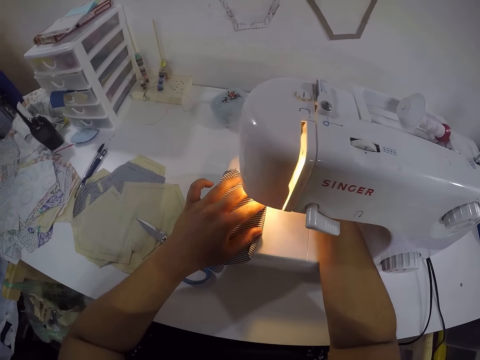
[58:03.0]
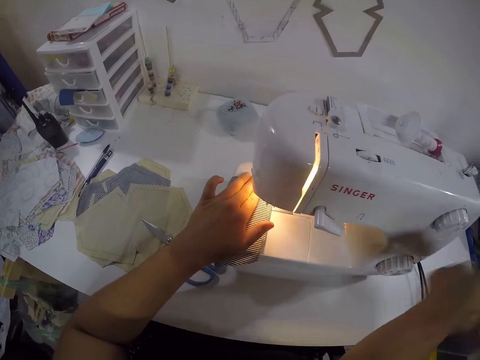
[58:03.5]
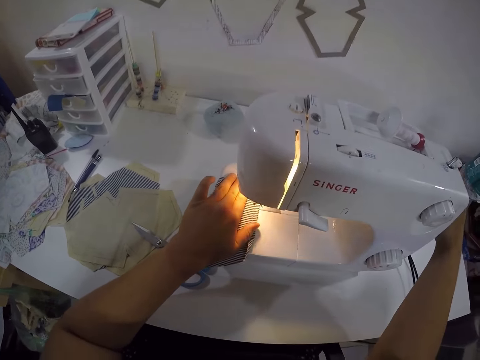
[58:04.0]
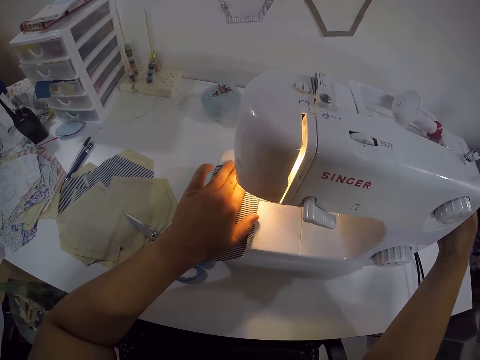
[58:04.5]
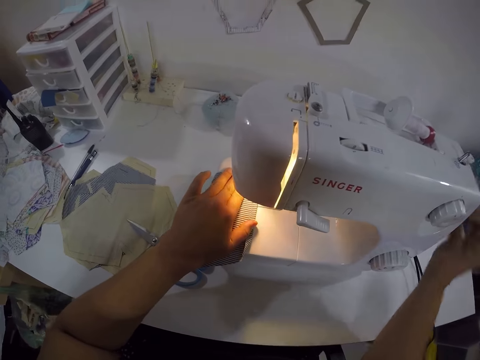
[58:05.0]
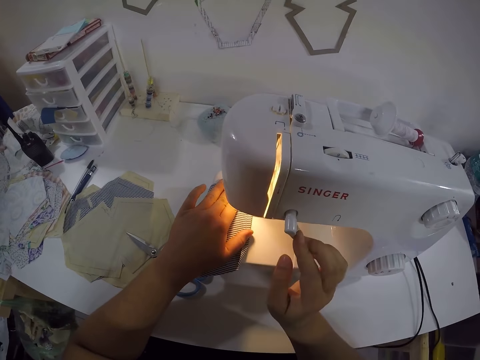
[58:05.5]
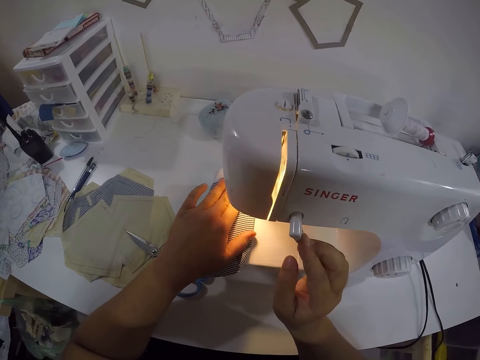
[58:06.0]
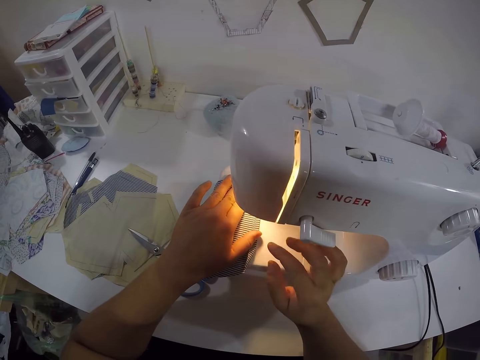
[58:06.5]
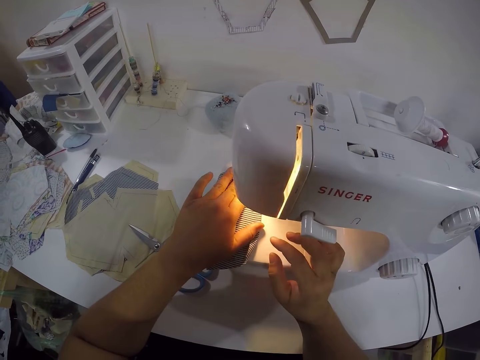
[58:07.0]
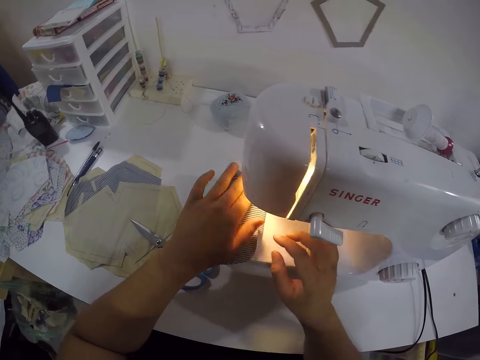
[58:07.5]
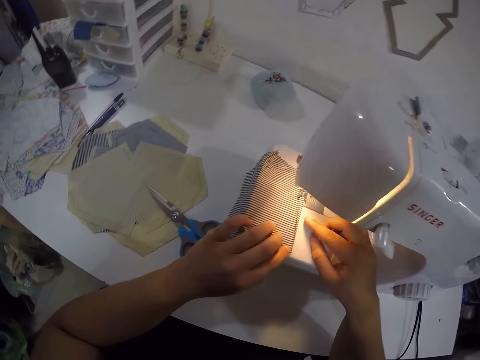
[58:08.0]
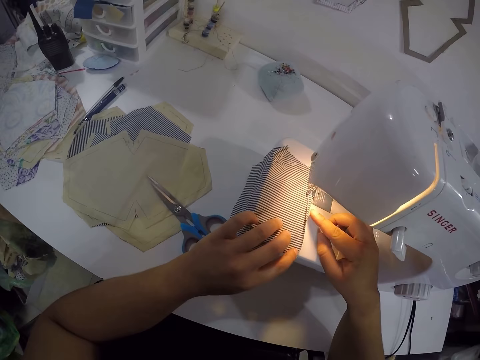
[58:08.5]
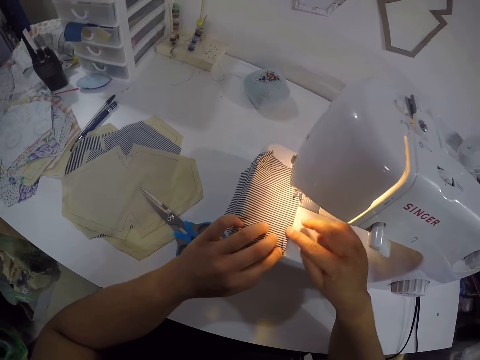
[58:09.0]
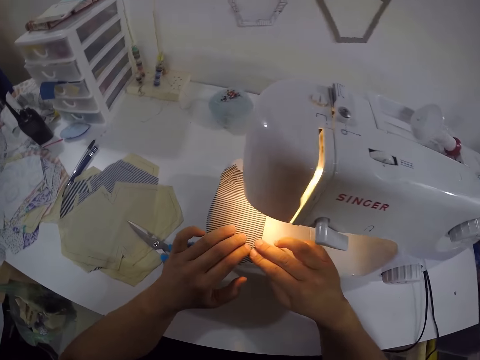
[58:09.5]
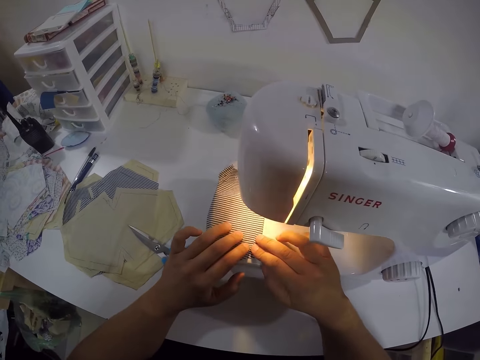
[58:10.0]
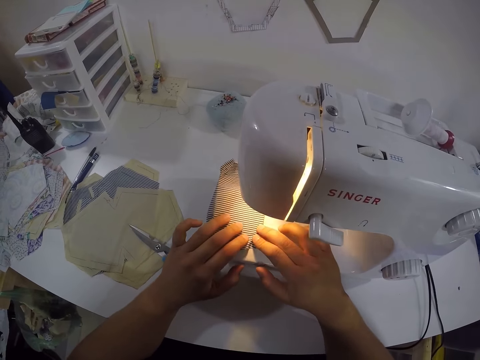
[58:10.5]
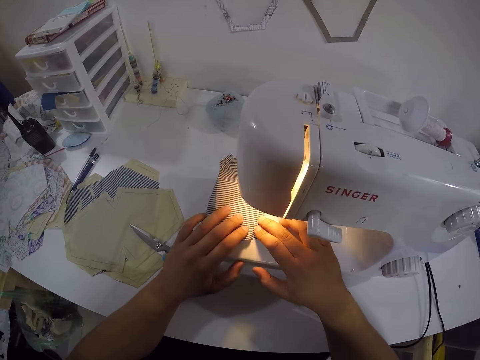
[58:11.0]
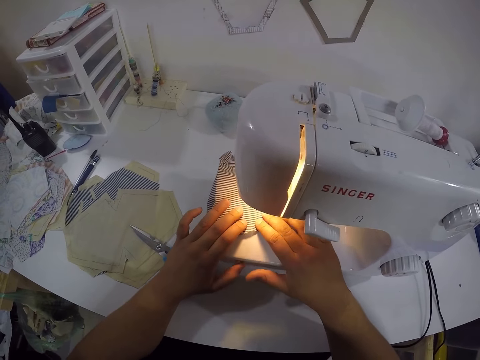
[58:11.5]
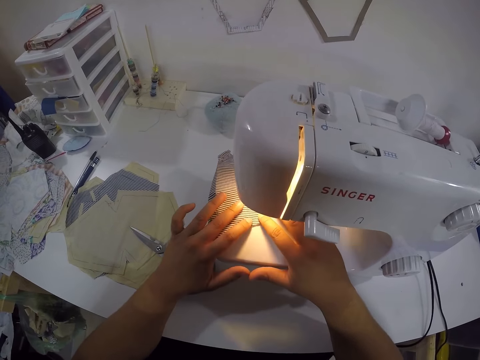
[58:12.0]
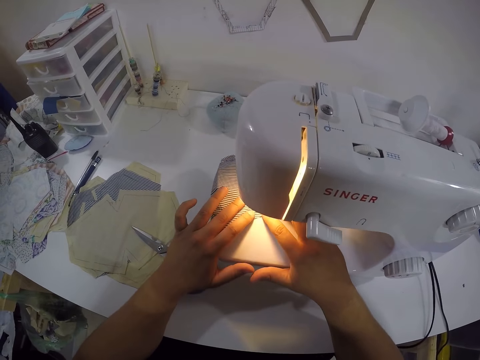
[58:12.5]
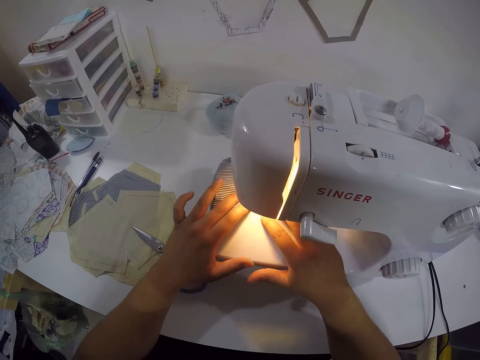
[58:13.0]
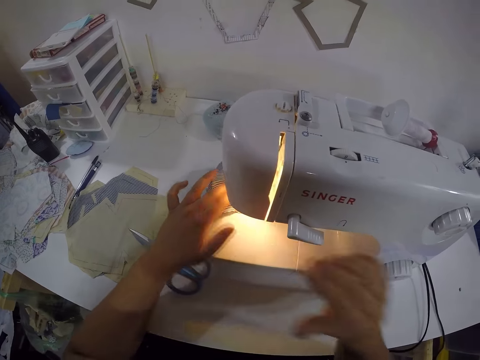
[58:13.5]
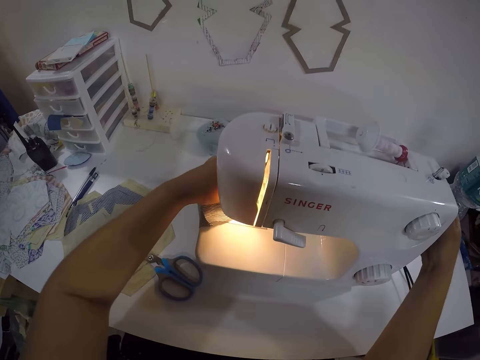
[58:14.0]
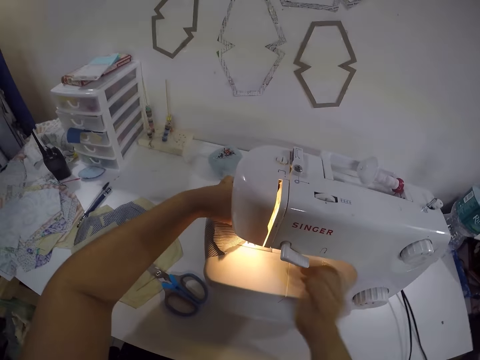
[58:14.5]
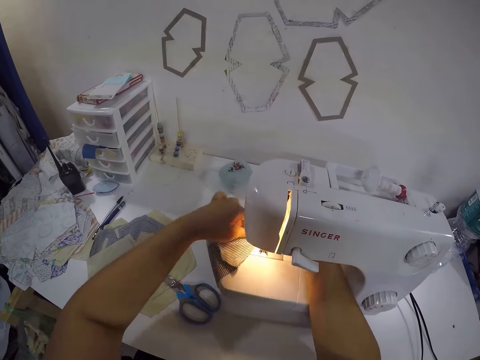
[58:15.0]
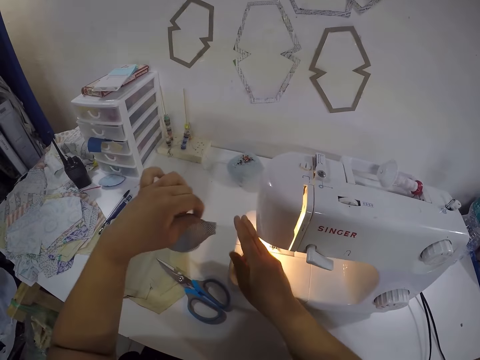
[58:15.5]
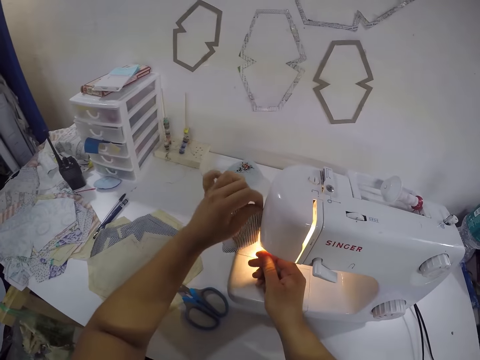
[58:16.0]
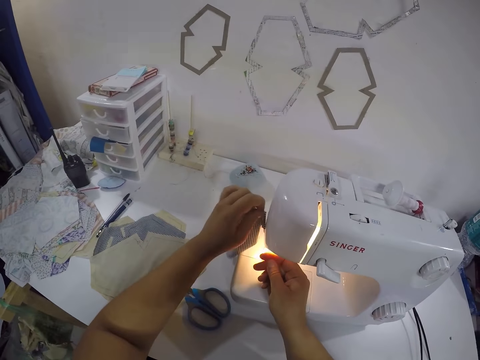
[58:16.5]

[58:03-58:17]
The camera wearer operates the sewing machine. She starts the sewing machine with her right hand. She sews the cloth with the sewing machine. She folds the cloth on the sewing machine with her right hand. She sews the cloth with the sewing machine. She stops the sewing machine with her right hand. She moves the piece of cloth. She cuts the thread in the cloth with the sewing machine.

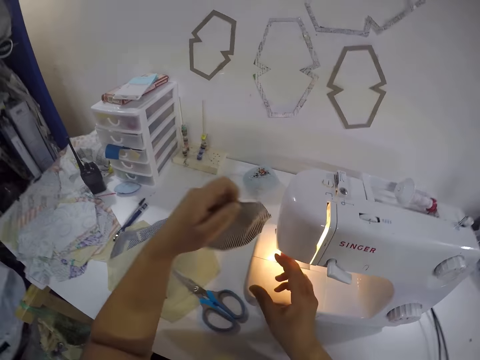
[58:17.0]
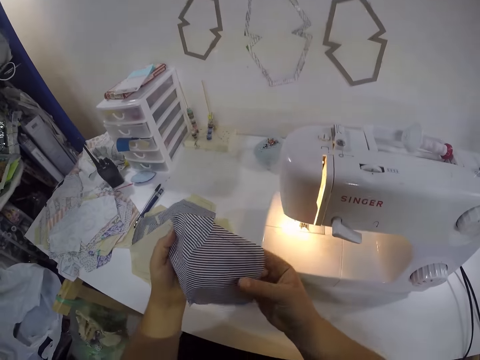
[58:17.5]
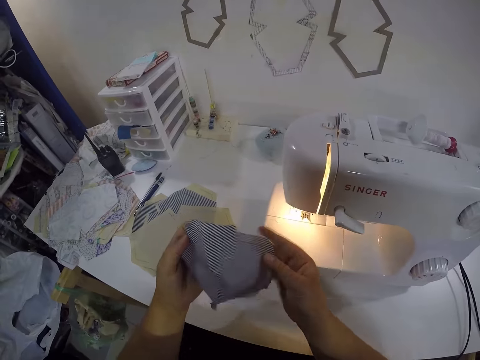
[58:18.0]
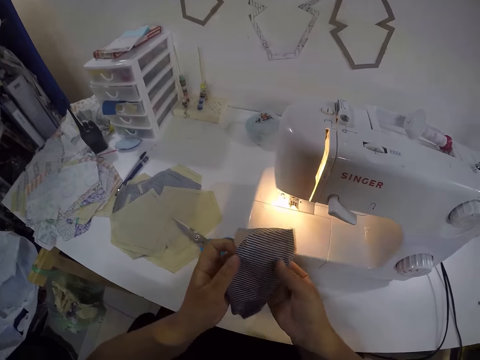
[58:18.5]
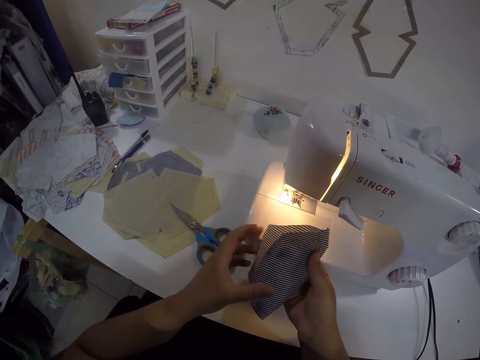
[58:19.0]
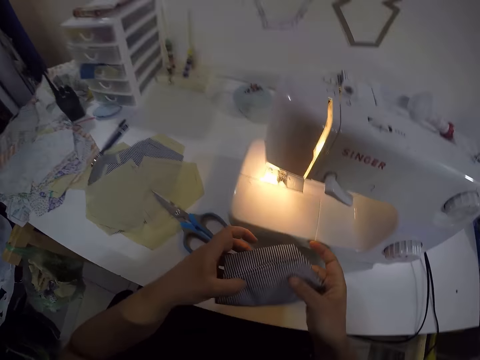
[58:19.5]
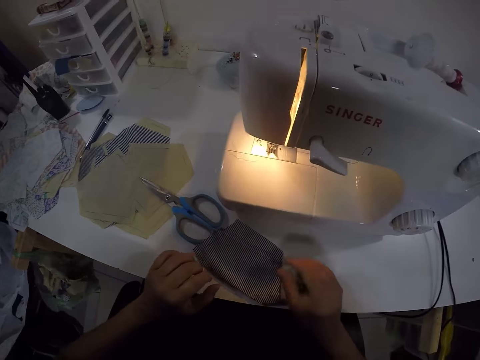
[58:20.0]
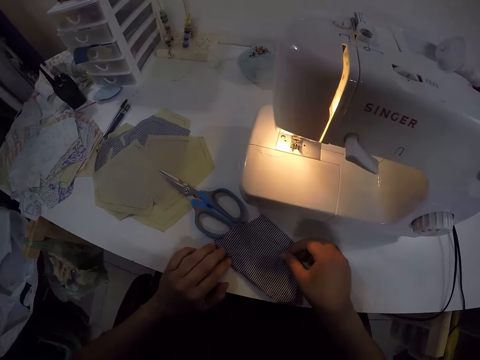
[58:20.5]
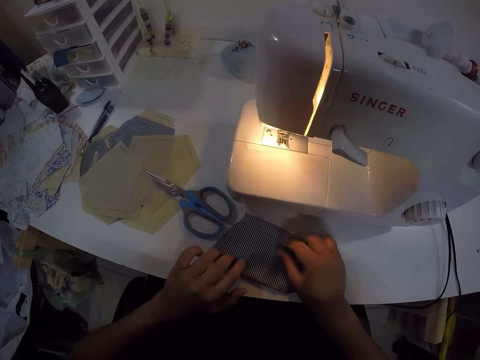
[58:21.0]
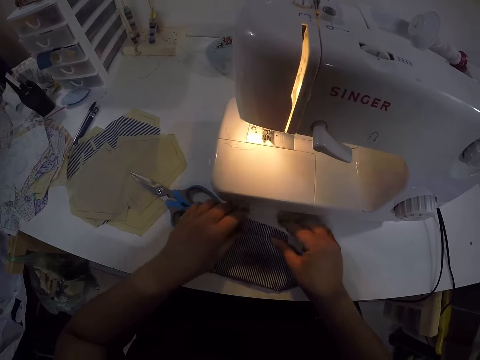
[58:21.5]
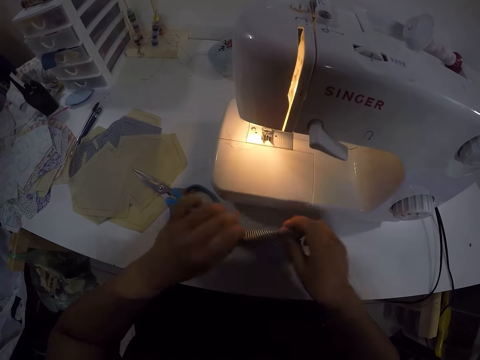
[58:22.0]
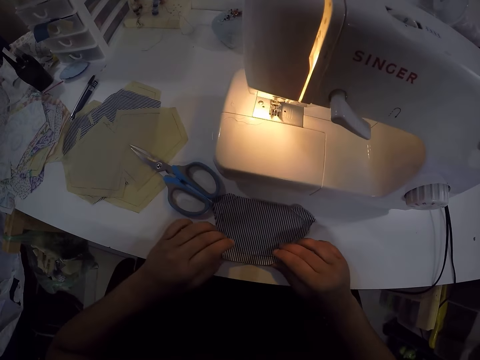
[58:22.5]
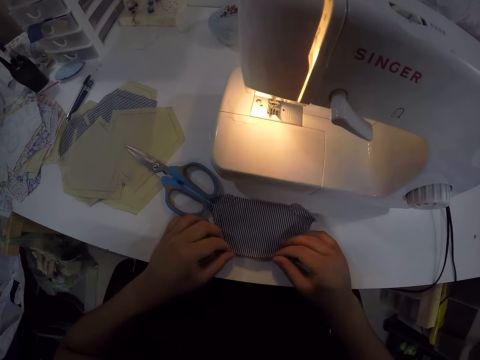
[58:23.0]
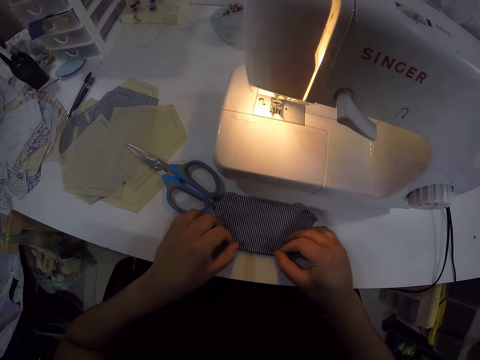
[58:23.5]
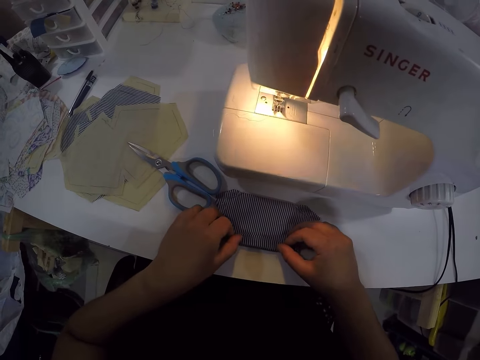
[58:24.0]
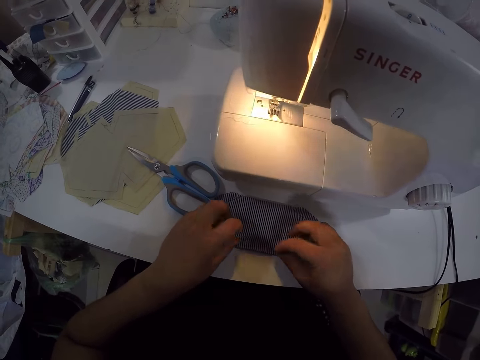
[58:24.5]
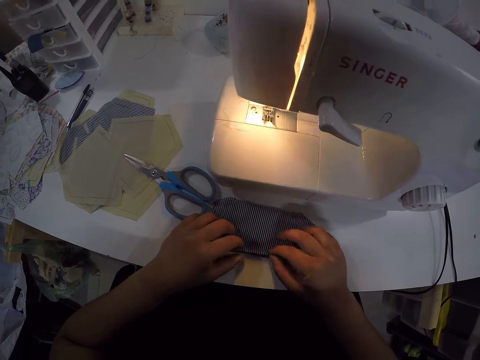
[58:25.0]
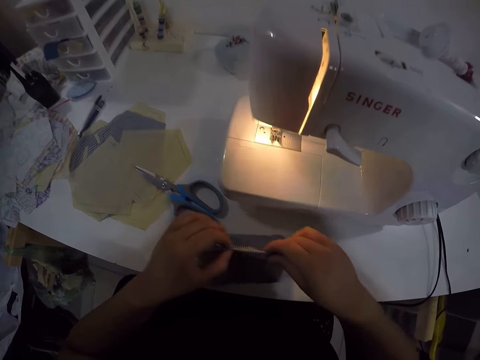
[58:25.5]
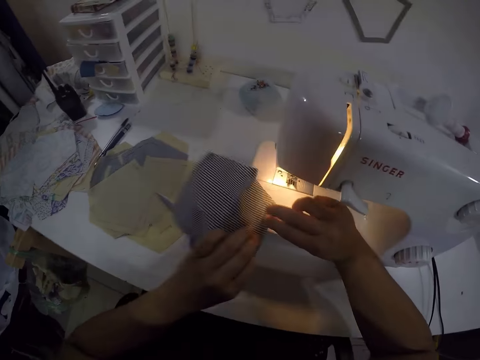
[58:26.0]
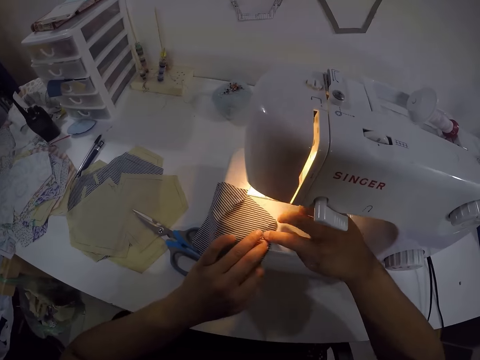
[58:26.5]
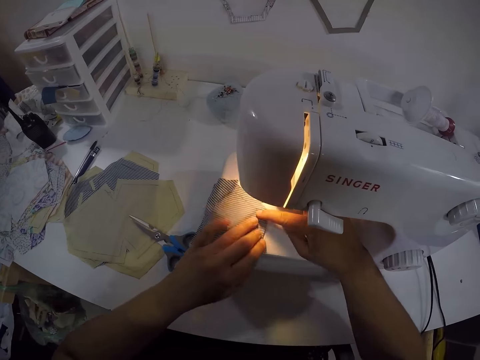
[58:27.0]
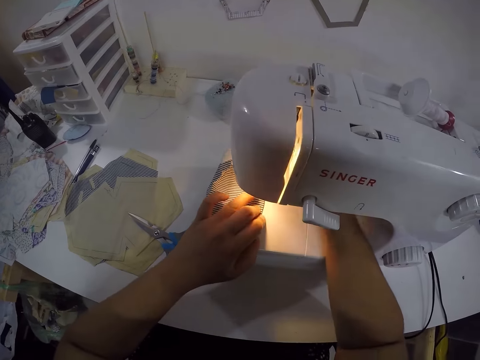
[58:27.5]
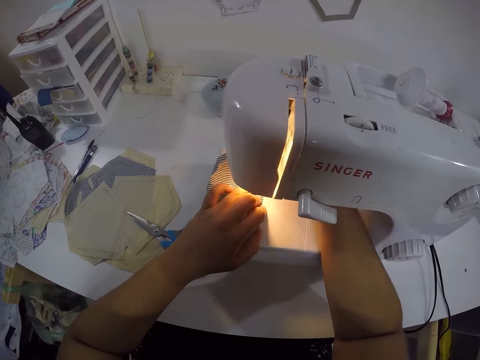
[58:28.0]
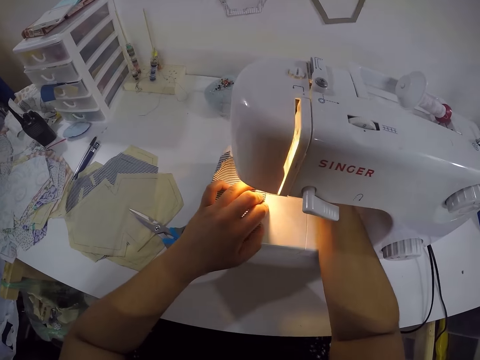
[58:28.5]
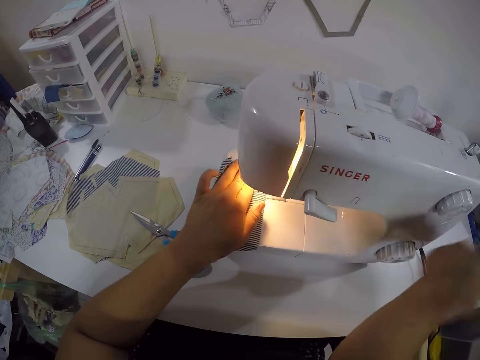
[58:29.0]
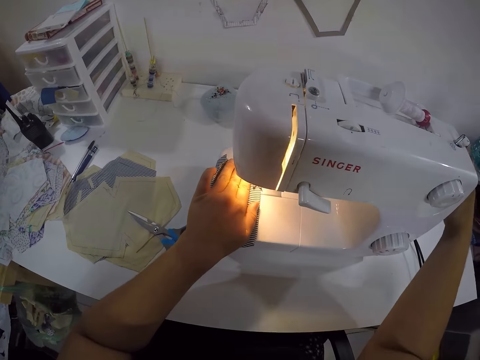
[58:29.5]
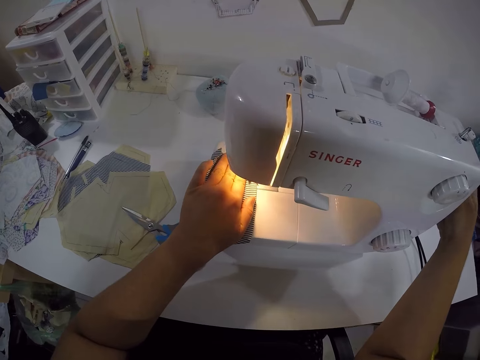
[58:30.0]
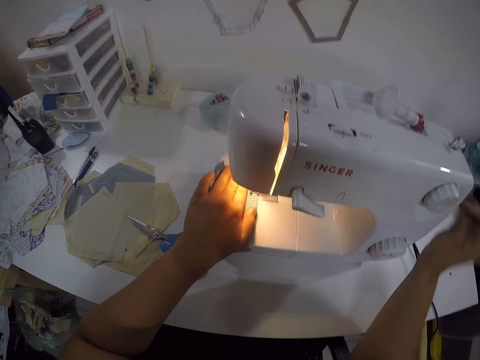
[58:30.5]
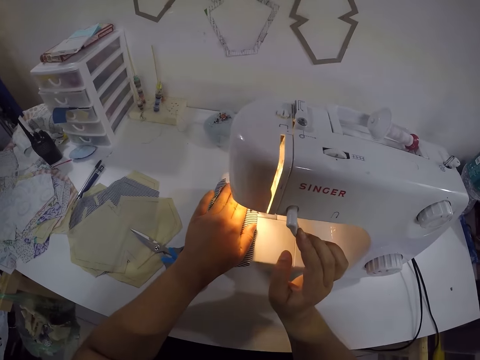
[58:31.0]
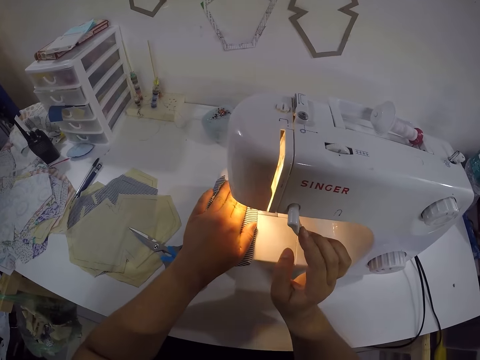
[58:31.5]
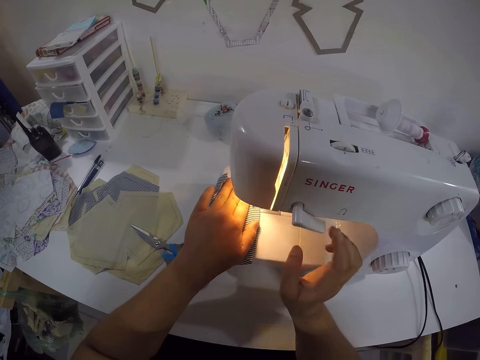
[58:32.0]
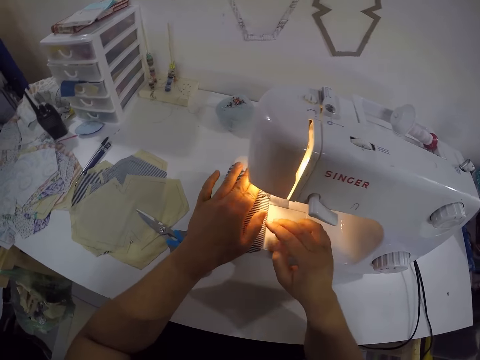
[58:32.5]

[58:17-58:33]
The camera wearer holds the cloth with both hands. She passes the cloth to her right hand. She holds the cloth with both hands. She drops the cloth on the table with both hands. She adjusts the cloth on the table with her hands. She flips the cloth on the table with both hands. She places the piece of cloth on the table. She folds the cloth edge on the table with both hands. She places the fabric on the sewing machine with both hands. She adjusts a knob on the sewing machine with her right hand. She sews the cloth with the machine. She operates the sewing machine with her right hand. She presses a tension regulator of the sewing machine with her right hand.
